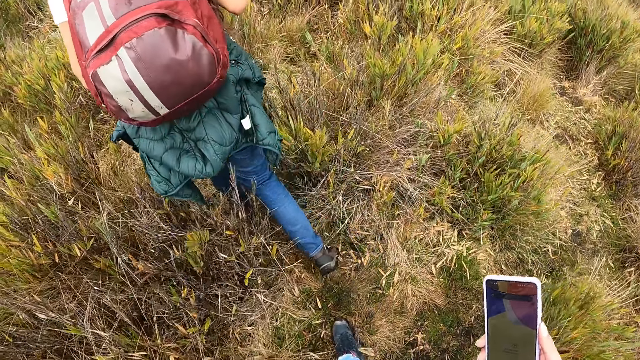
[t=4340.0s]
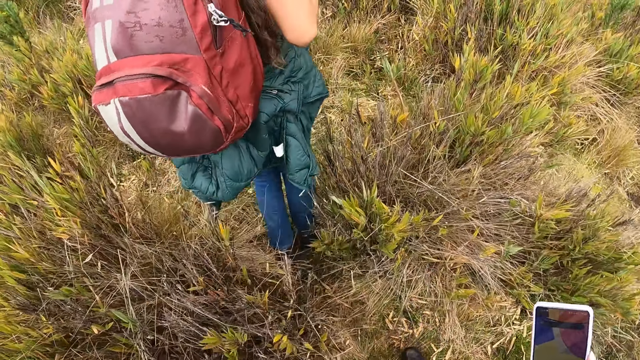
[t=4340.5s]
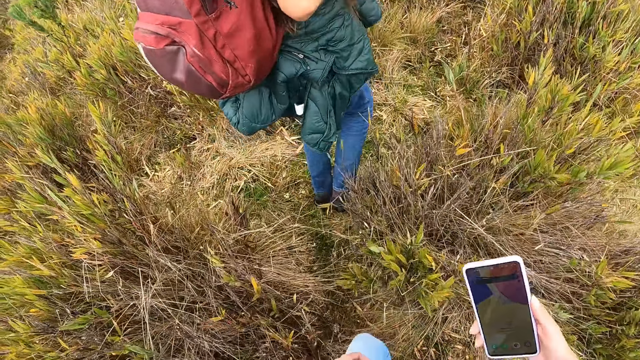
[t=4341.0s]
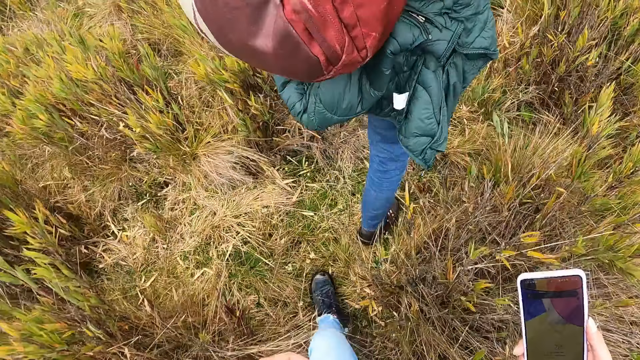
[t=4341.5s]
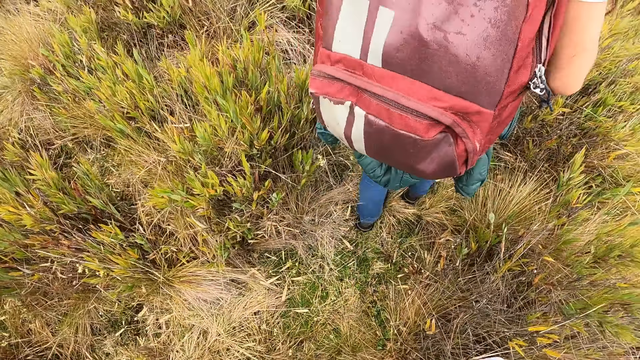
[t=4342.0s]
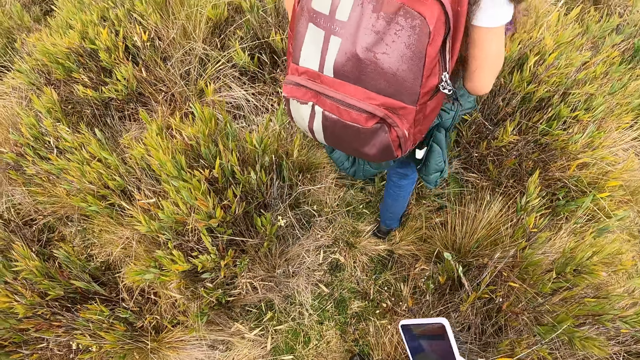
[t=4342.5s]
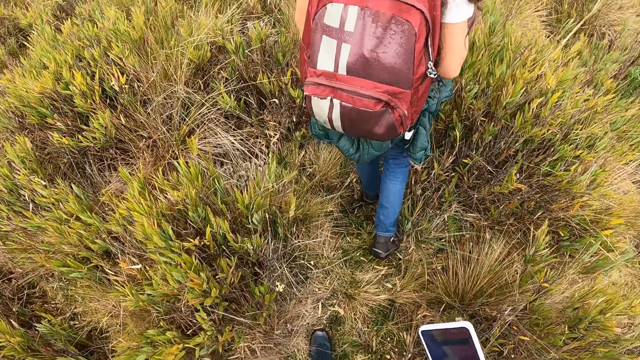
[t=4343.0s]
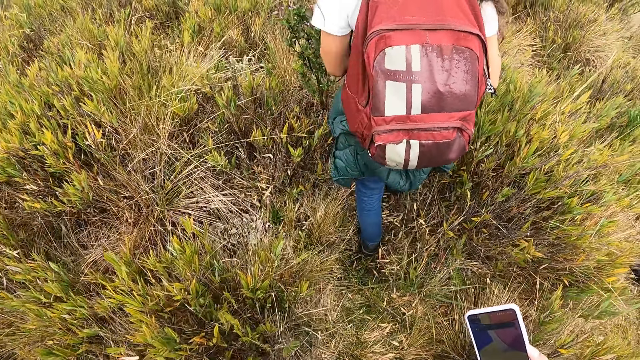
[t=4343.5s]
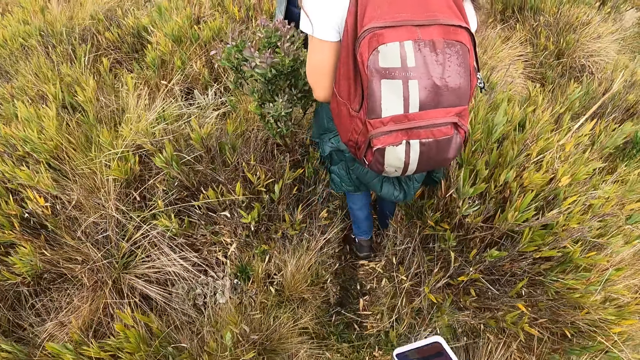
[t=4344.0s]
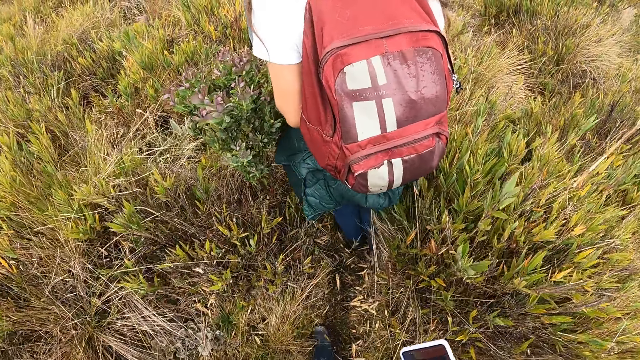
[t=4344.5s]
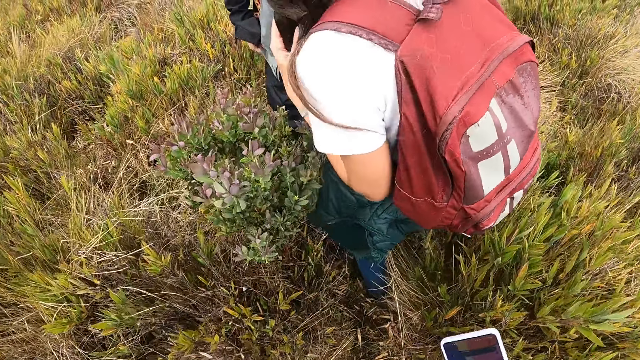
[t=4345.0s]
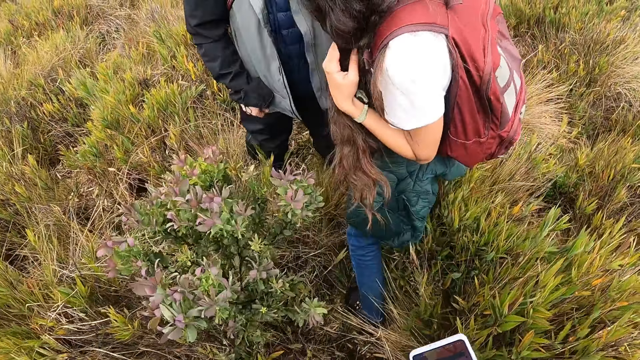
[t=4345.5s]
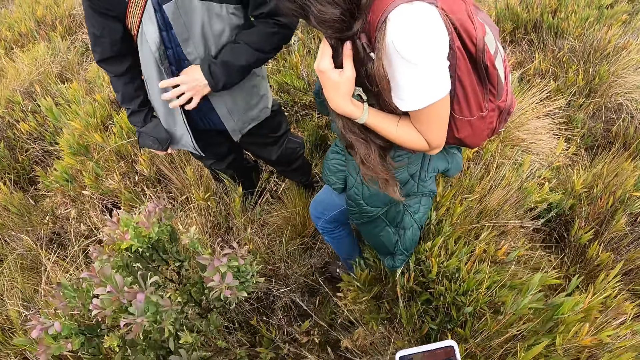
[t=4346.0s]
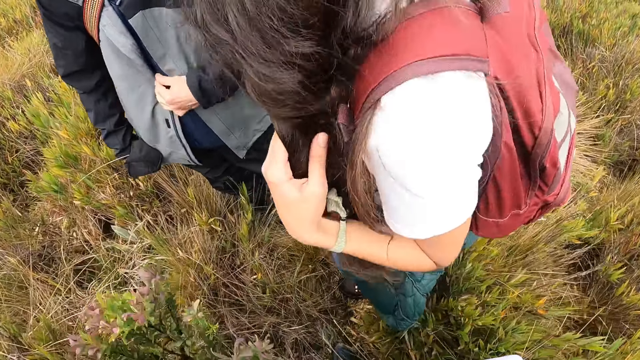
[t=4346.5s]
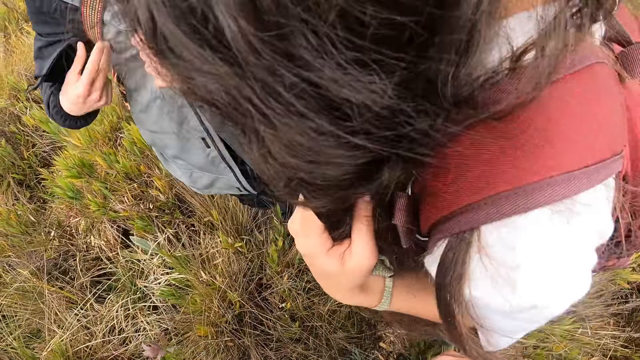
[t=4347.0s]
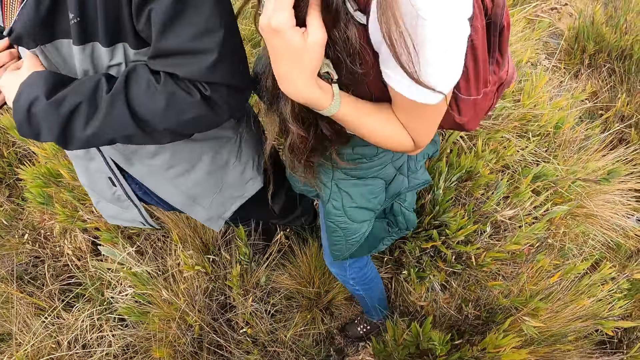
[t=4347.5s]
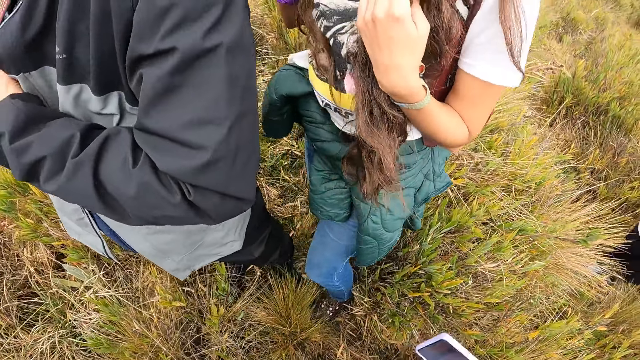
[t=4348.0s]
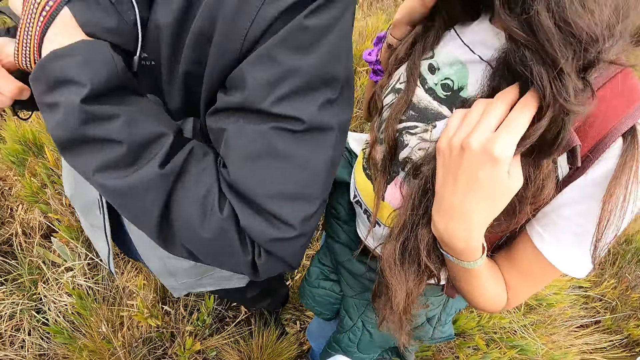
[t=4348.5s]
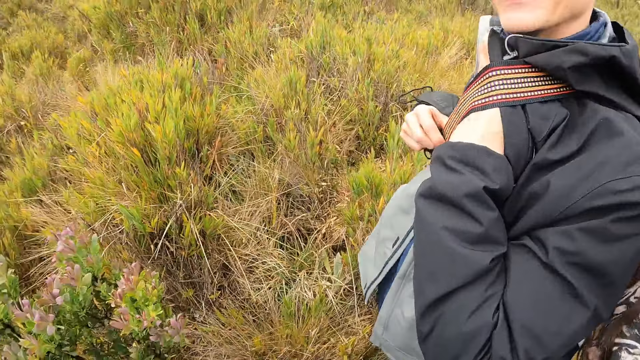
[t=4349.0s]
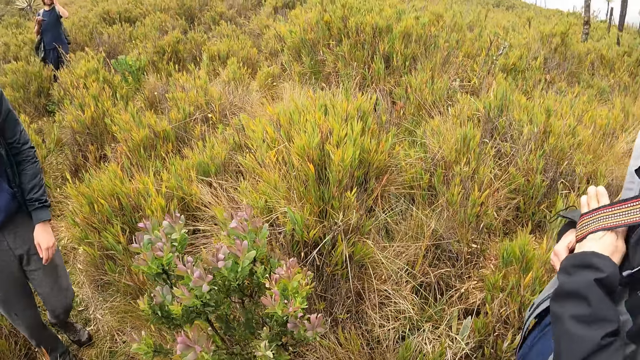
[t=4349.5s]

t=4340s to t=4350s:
A man adjusts his jacket with both hands.

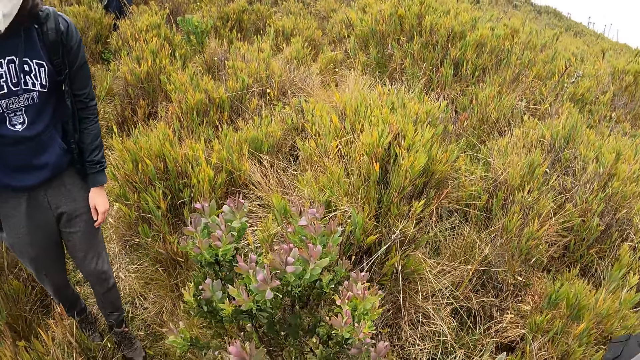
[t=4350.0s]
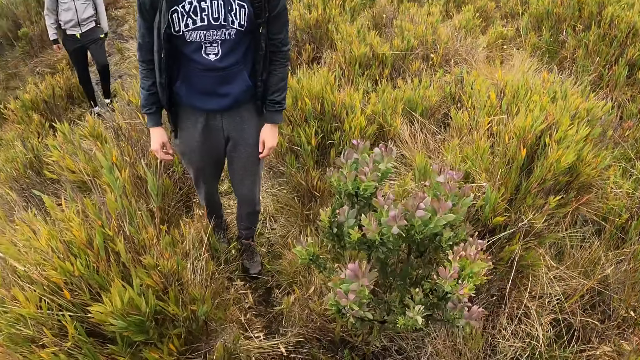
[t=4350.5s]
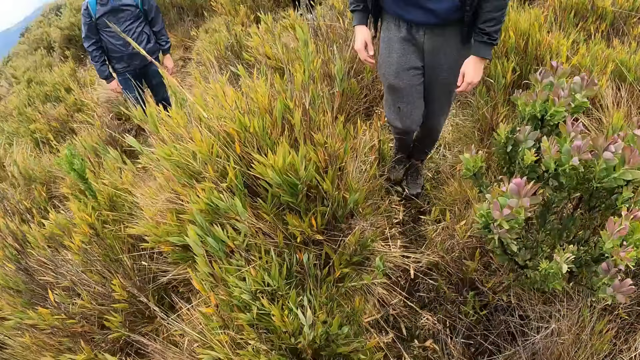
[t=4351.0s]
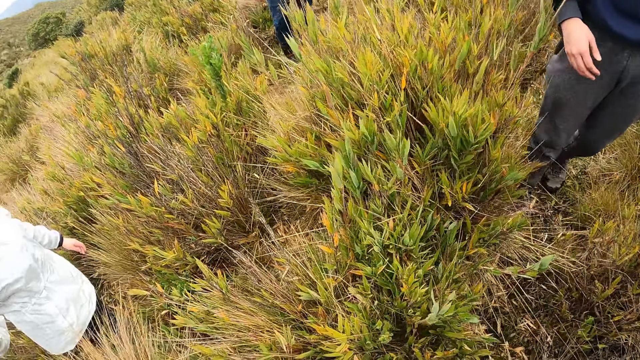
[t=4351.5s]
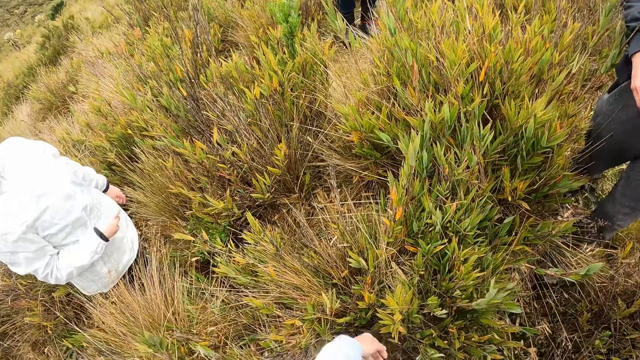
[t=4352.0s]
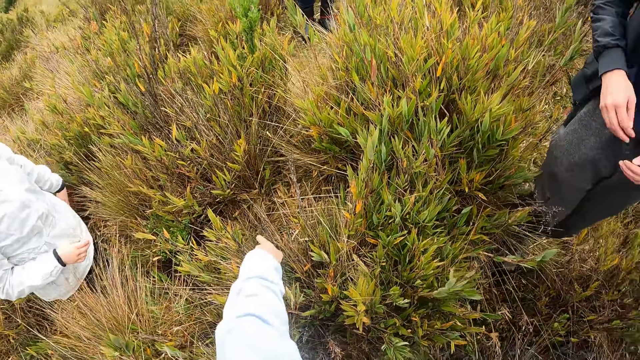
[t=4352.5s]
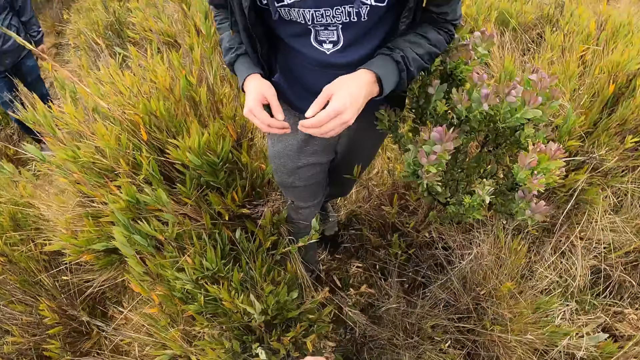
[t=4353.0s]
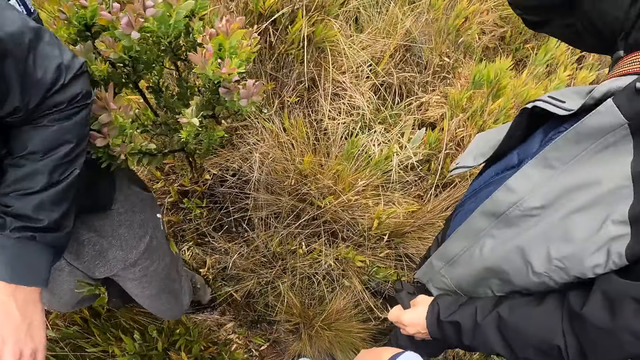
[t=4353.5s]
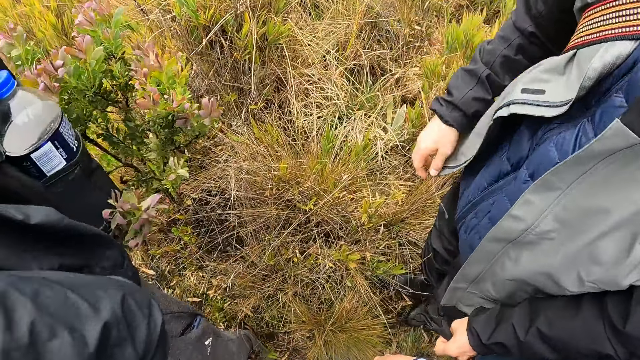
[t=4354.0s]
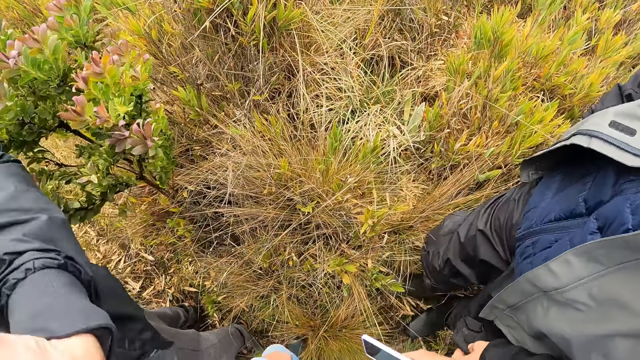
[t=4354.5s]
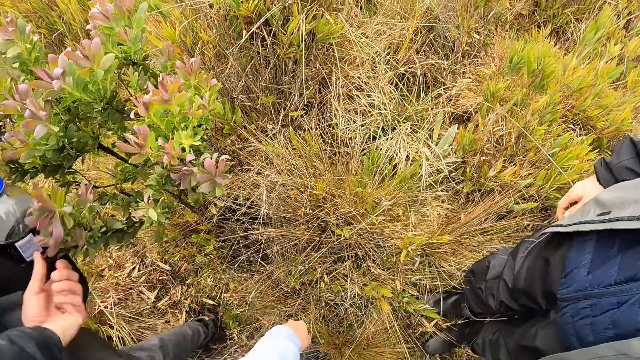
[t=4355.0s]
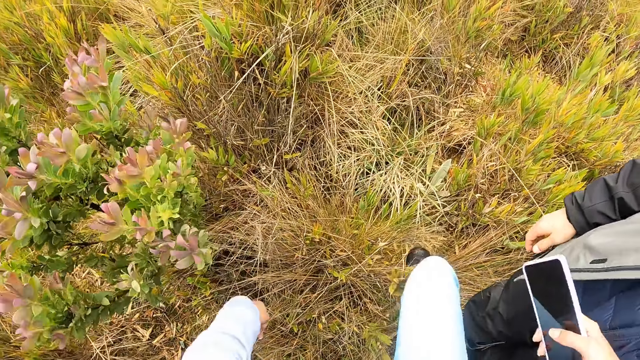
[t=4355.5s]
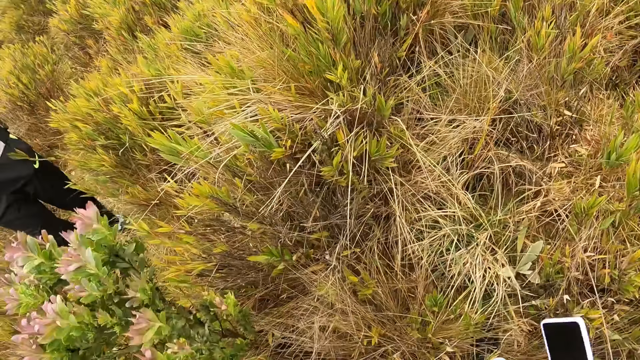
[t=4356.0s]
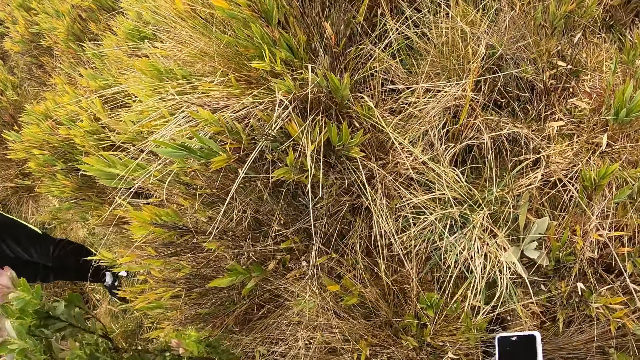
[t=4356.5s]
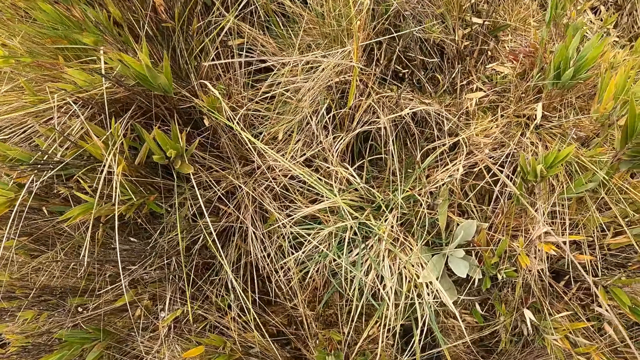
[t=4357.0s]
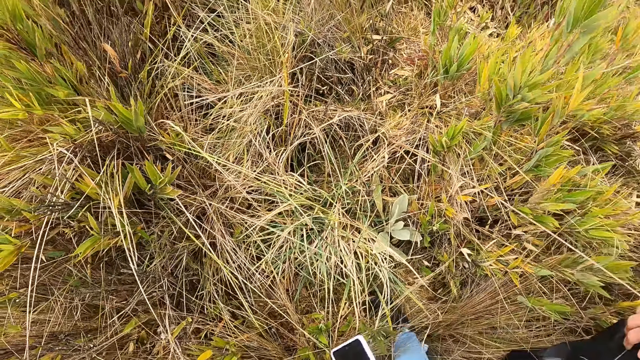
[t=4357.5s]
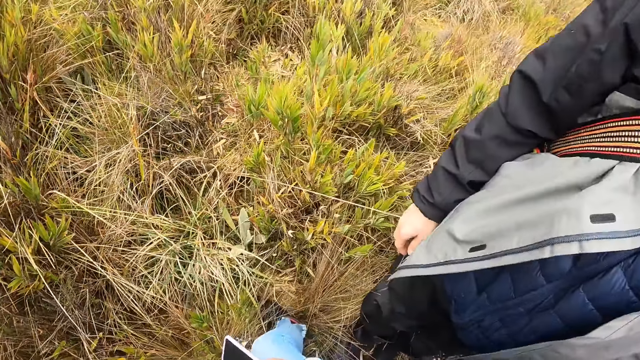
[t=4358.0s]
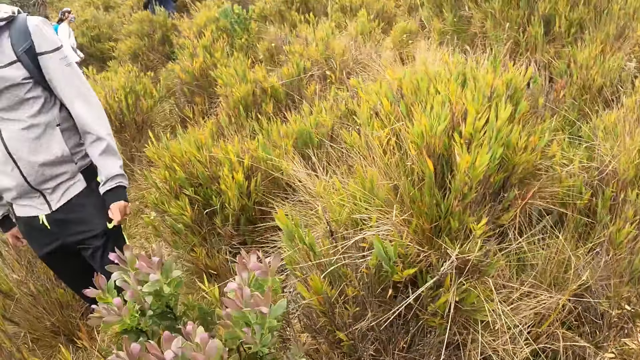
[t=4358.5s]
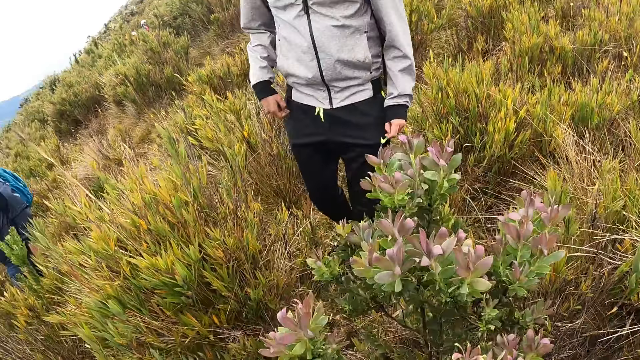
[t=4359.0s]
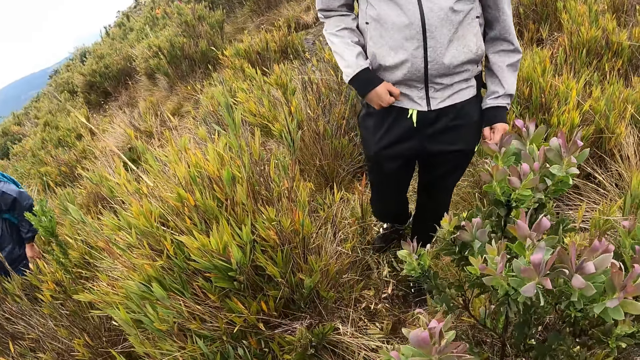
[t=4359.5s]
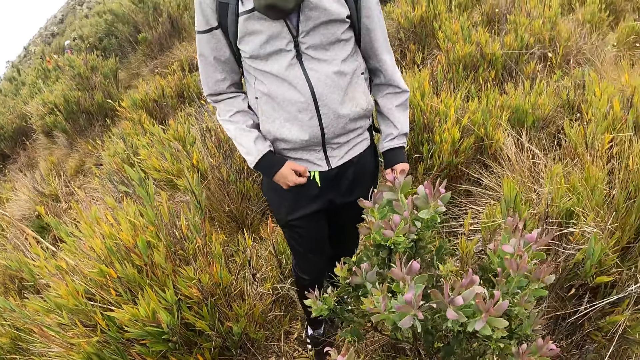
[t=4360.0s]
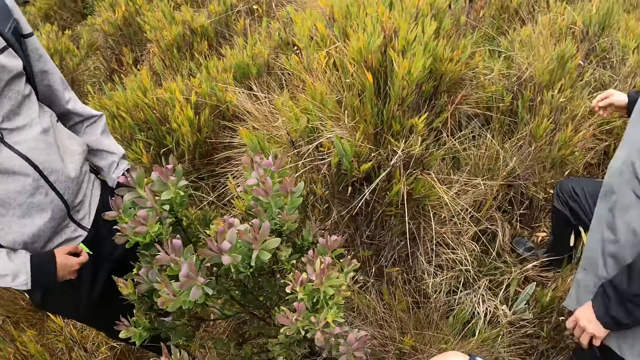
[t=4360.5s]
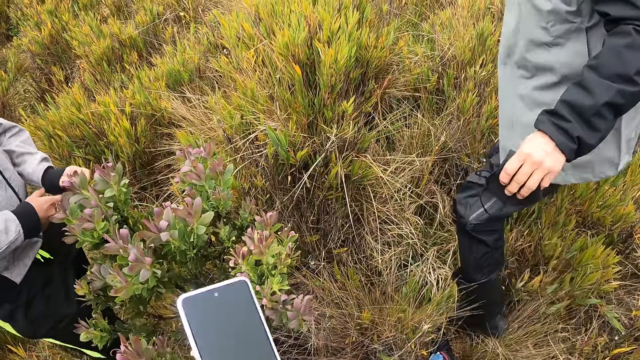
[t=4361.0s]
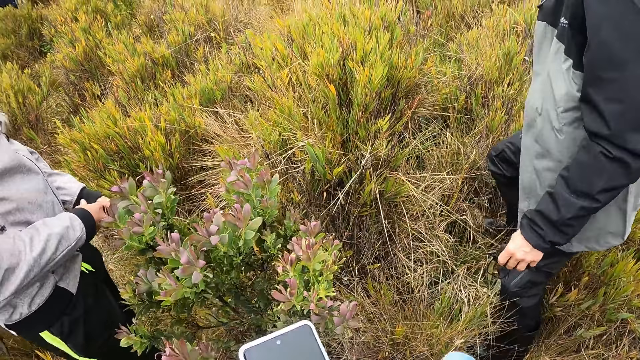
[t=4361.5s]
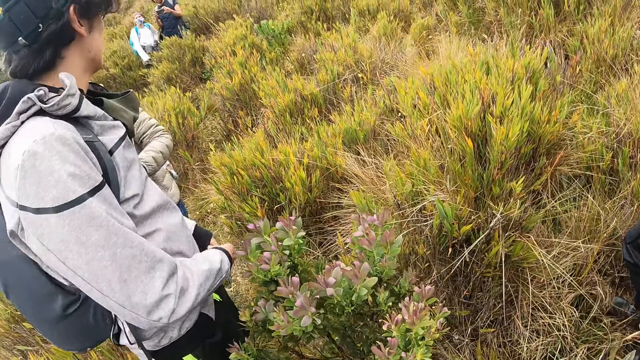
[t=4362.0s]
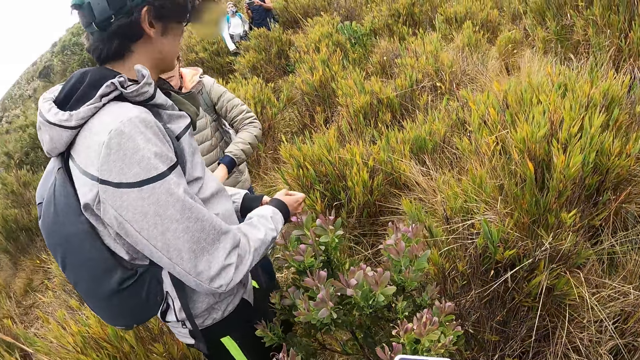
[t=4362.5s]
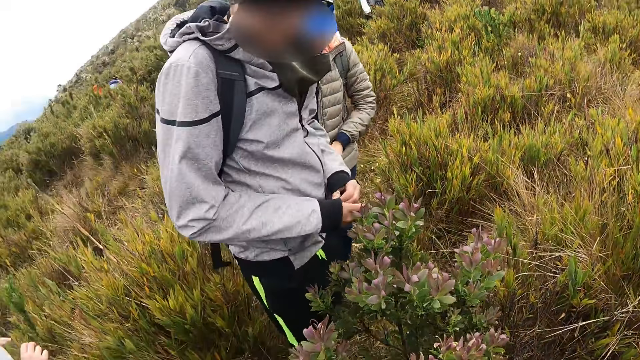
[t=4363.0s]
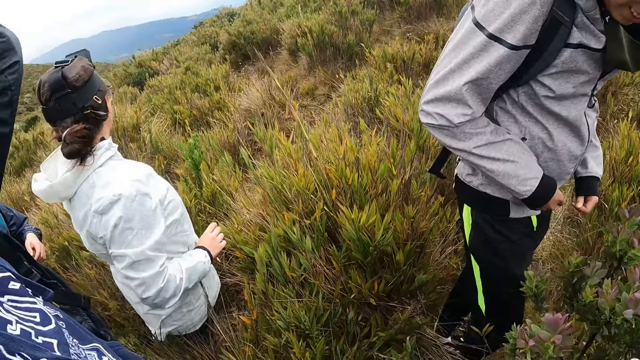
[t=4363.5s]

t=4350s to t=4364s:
The camera wearer does hand movements. She looks around the area. She touches a plant on the ground with her left hand. She operates the phone. A man operates a phone with both hands. The camera wearer looks around the area.
